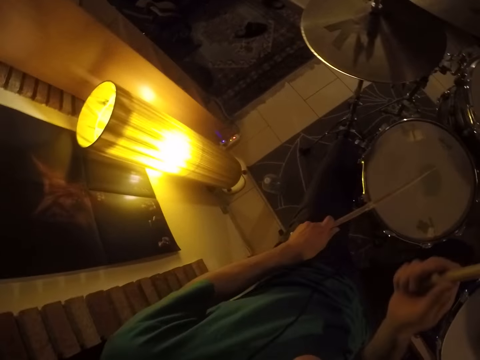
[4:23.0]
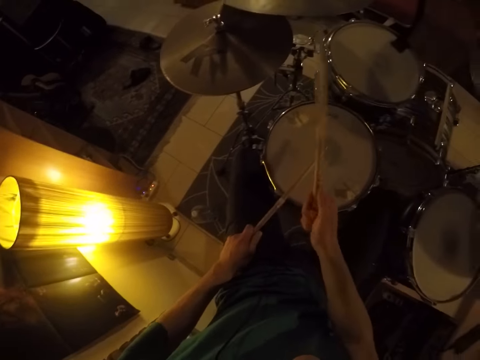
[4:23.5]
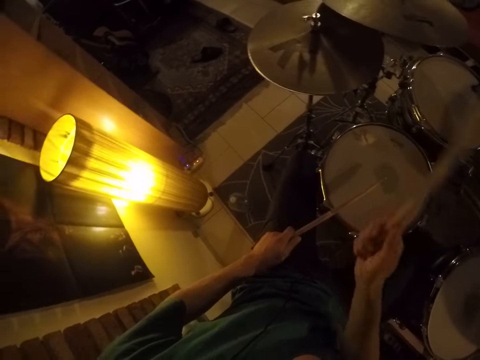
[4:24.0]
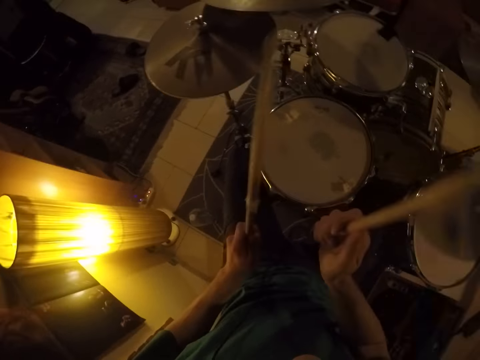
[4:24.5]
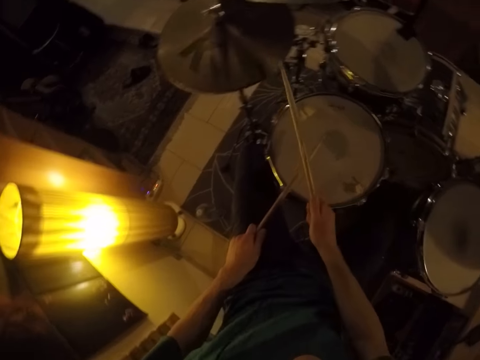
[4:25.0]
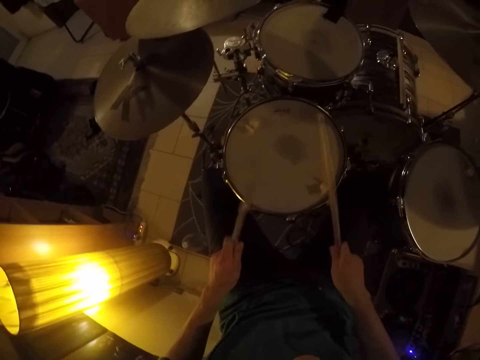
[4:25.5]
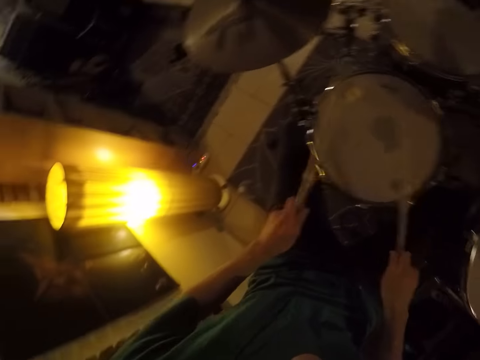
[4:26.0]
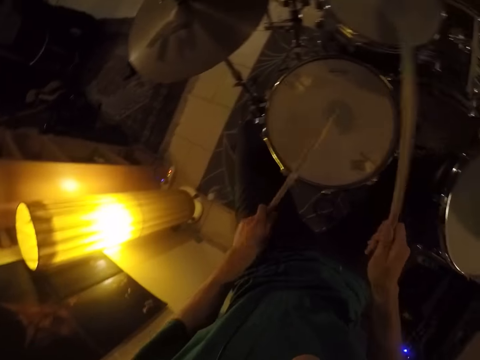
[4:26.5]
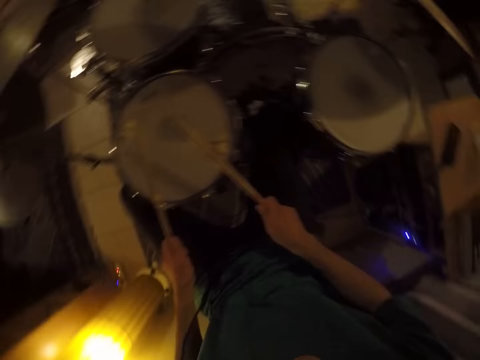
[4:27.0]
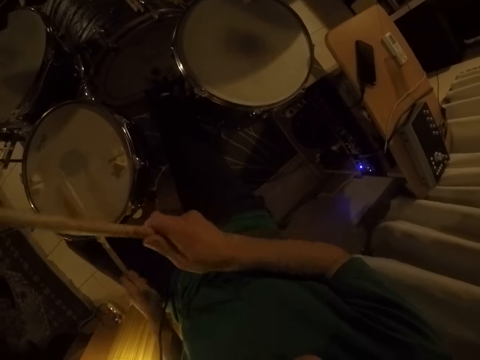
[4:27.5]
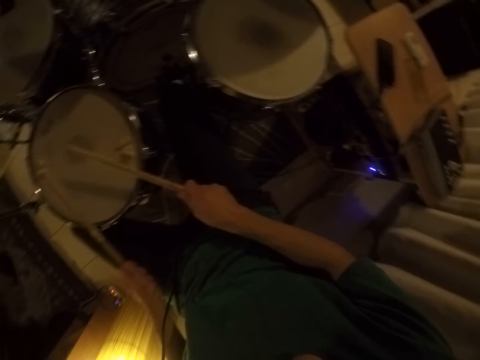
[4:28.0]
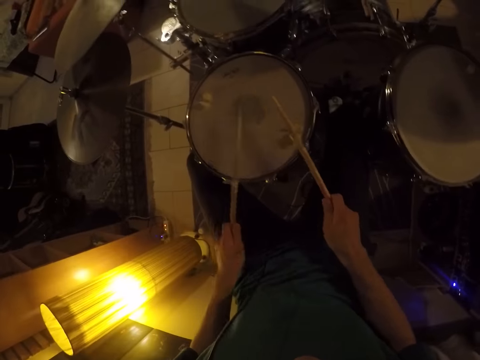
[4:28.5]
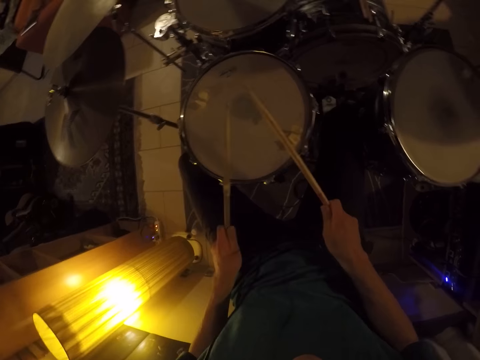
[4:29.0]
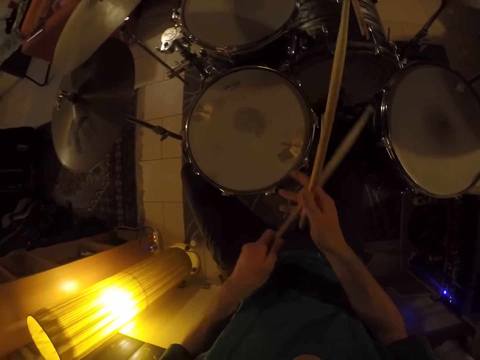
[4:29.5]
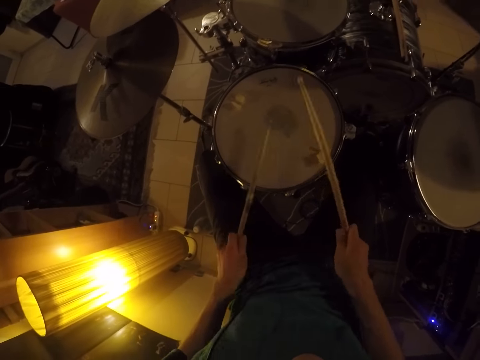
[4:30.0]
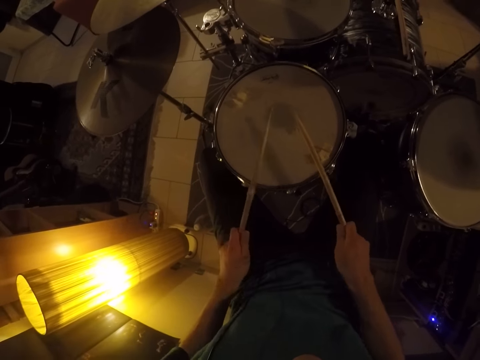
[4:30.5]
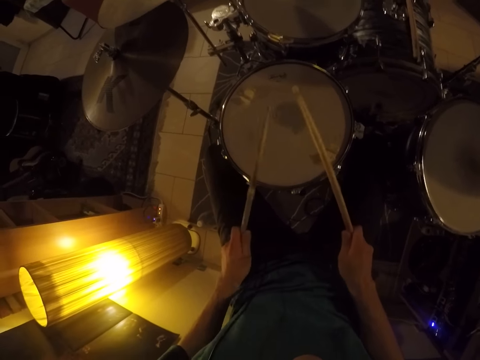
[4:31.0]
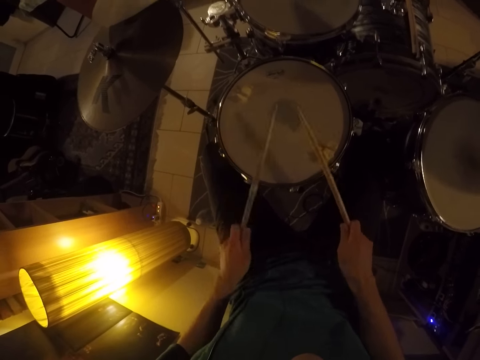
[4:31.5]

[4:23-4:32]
The camera wearer beats the snare drum with the drumsticks in his hands. He beats the drumstick in his left hand with the drumstick in his right hand. He beats the snare drum with the drumsticks in his hands.

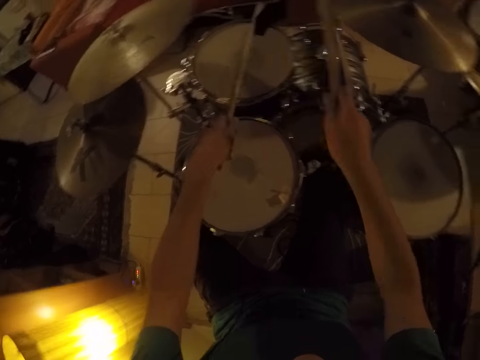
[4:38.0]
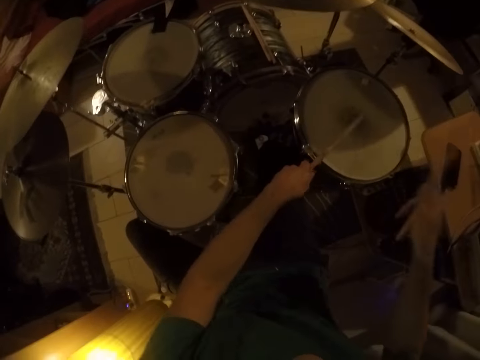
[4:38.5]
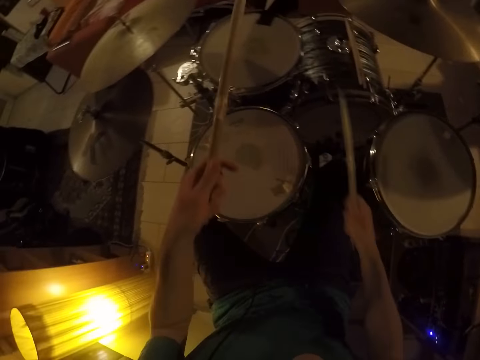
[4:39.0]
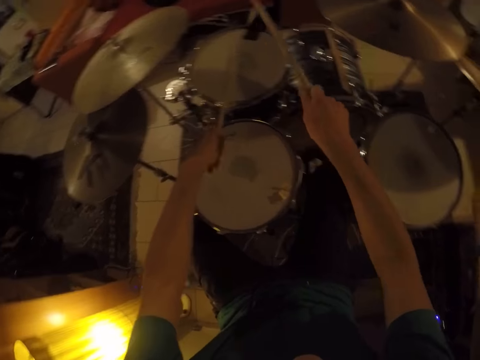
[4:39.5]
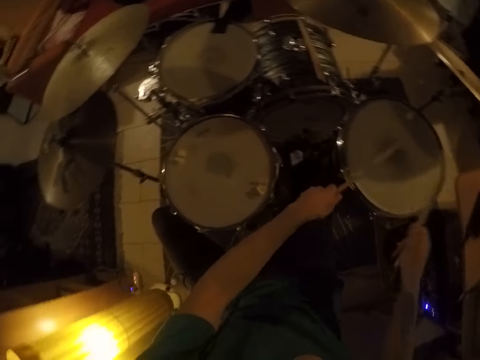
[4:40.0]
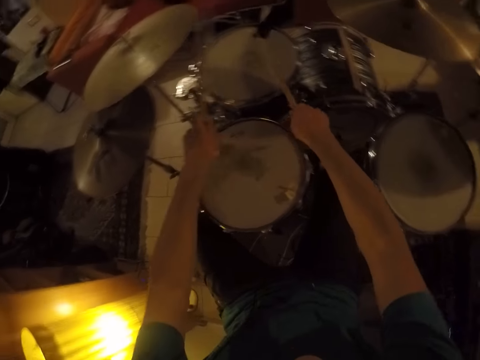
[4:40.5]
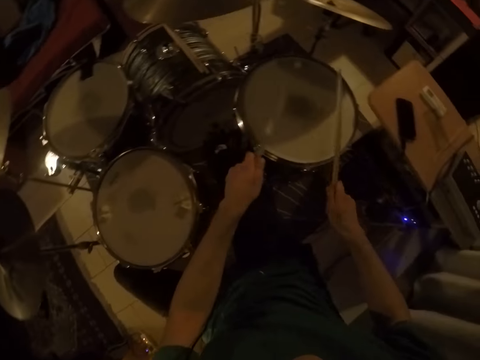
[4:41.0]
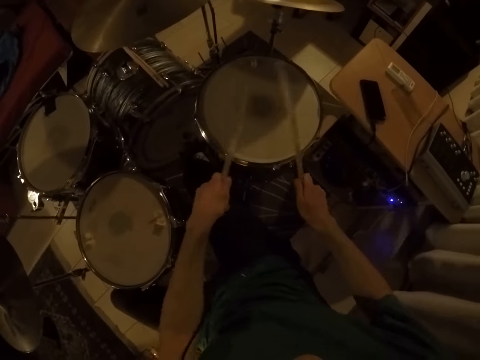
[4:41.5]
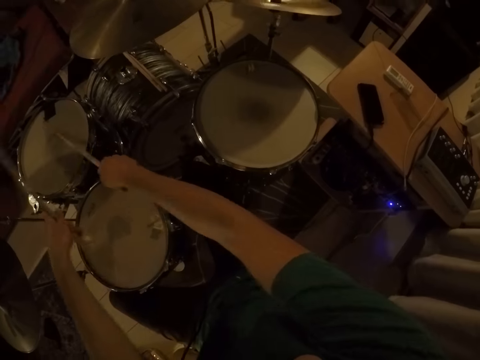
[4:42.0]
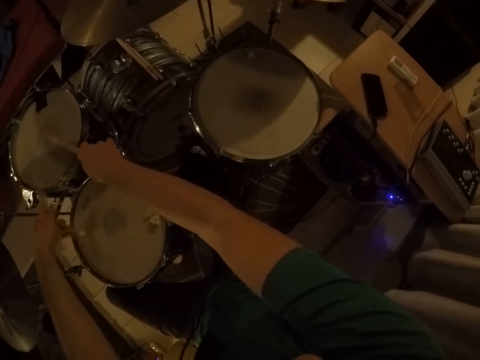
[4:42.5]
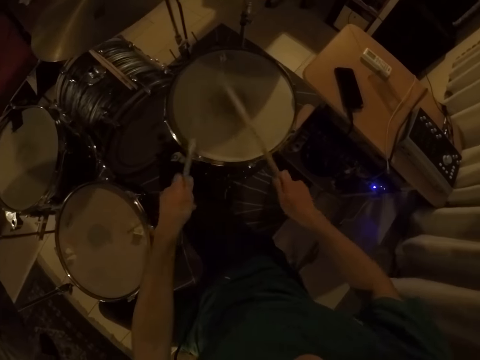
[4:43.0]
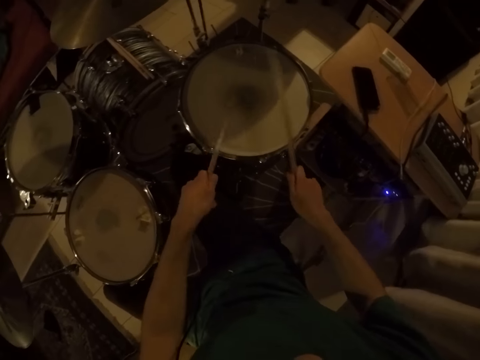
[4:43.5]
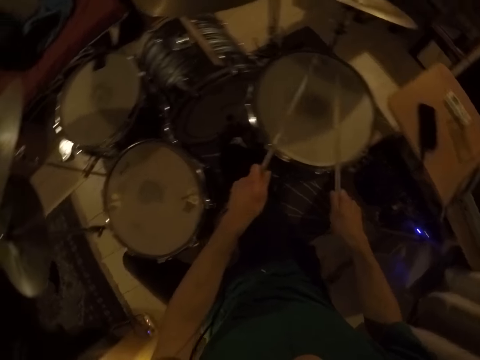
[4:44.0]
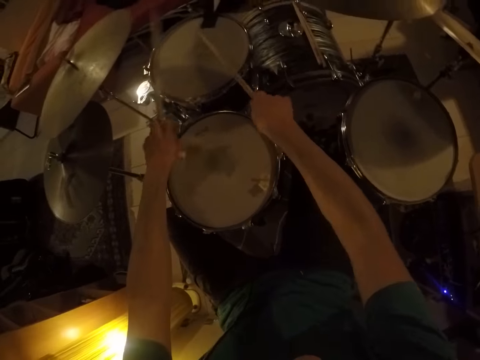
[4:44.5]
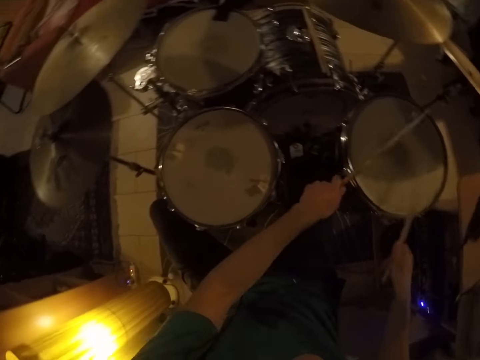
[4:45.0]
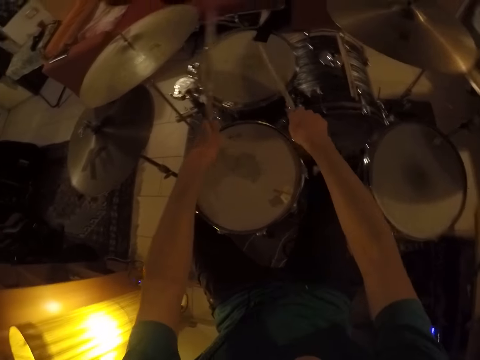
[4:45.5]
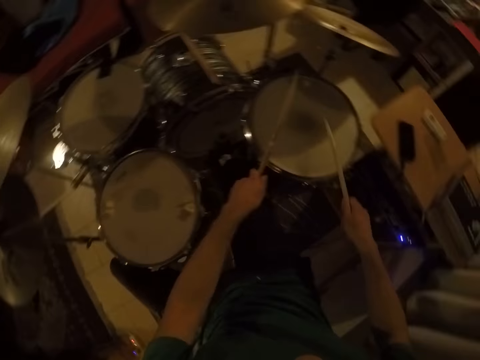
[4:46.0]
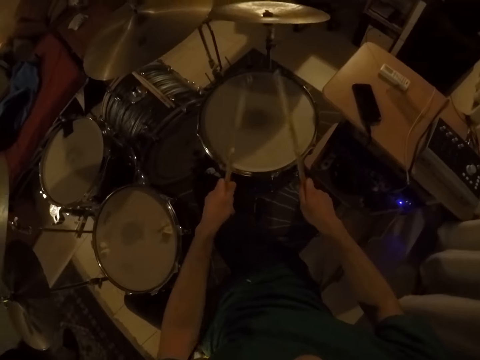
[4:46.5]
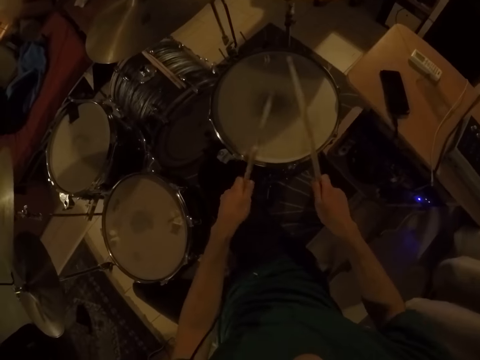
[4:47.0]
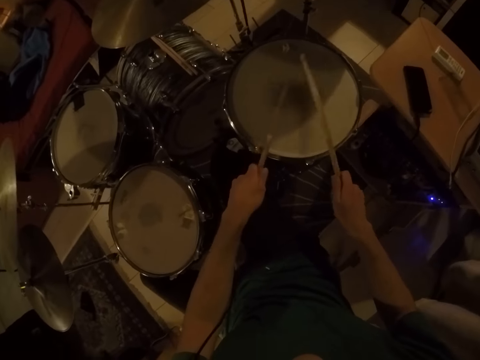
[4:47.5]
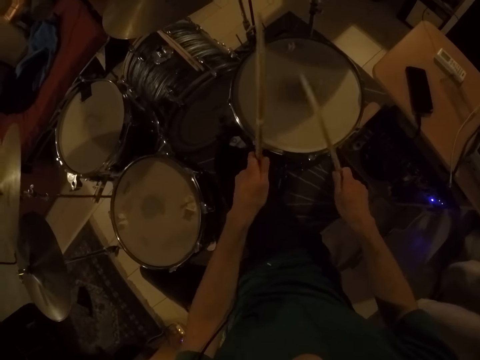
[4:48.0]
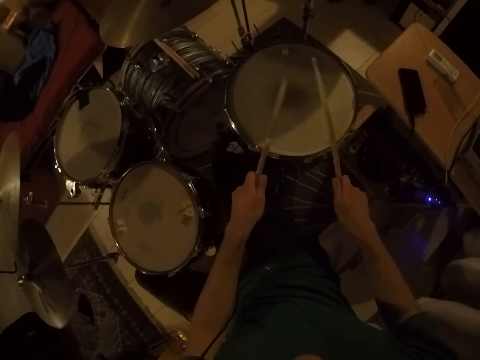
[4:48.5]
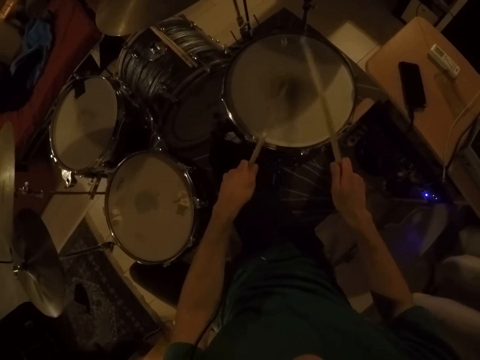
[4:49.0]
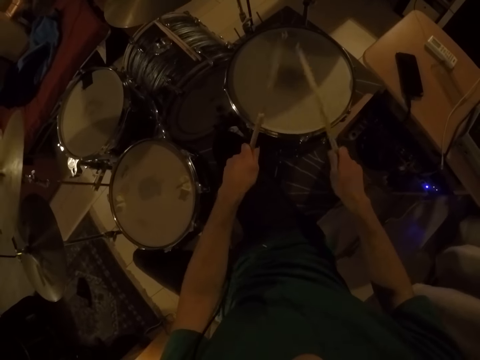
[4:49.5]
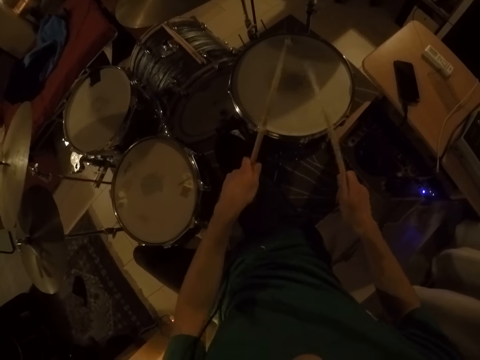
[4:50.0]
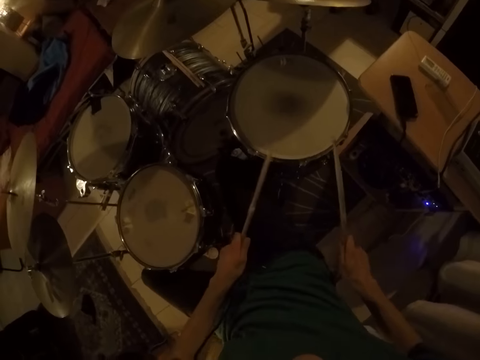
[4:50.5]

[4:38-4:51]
The camera wearer beats the cymbal with the drumsticks in his hands. He beats the floor tom with the drumsticks in his hands. He beats the tom with the drumsticks in his hands. He beats the floor tom with the drumsticks in his hands. He beats the tom with the drumsticks in his hands. He moves his feet.

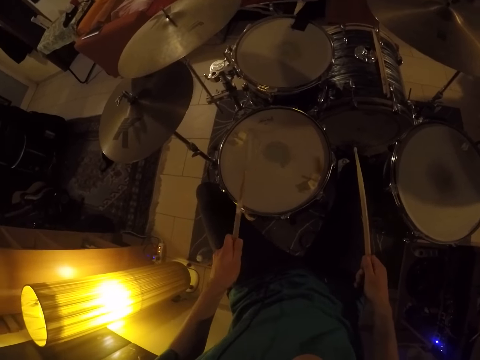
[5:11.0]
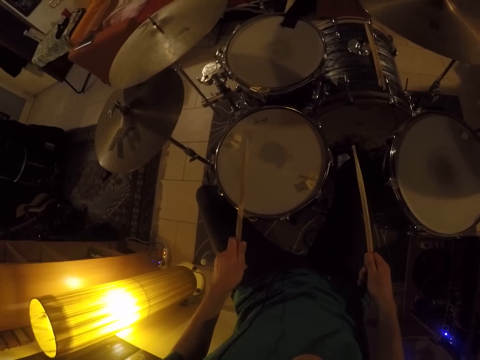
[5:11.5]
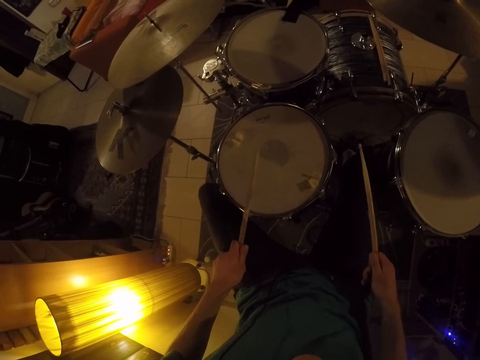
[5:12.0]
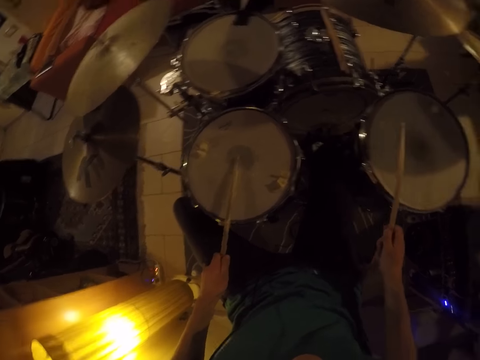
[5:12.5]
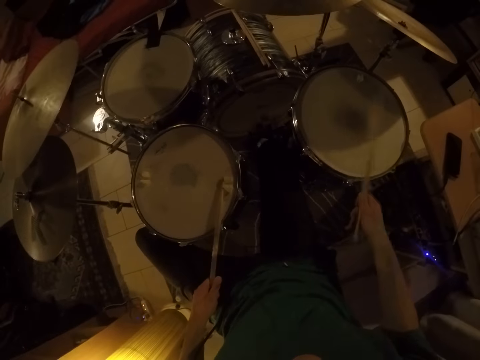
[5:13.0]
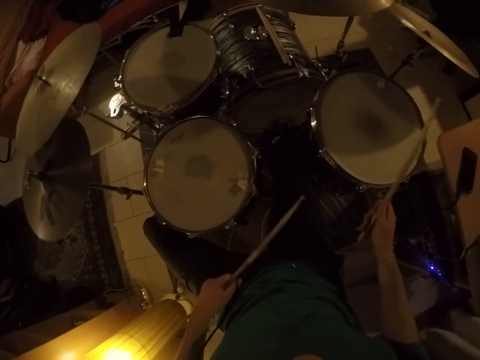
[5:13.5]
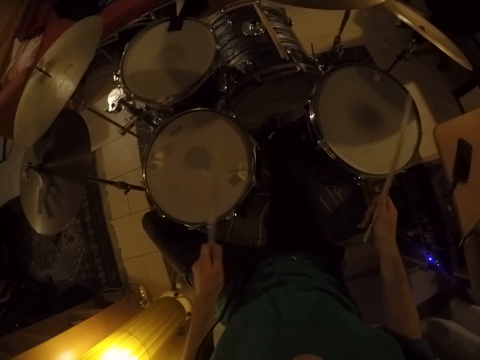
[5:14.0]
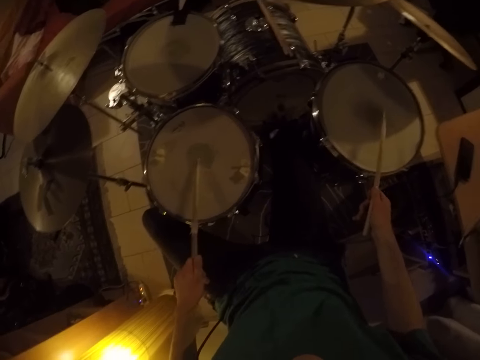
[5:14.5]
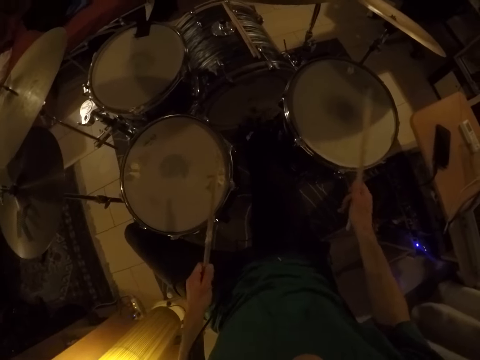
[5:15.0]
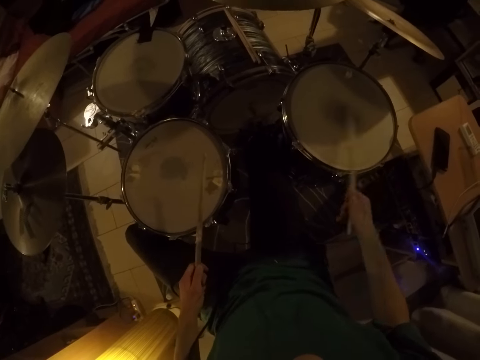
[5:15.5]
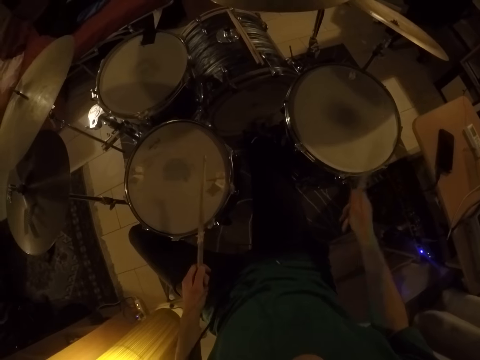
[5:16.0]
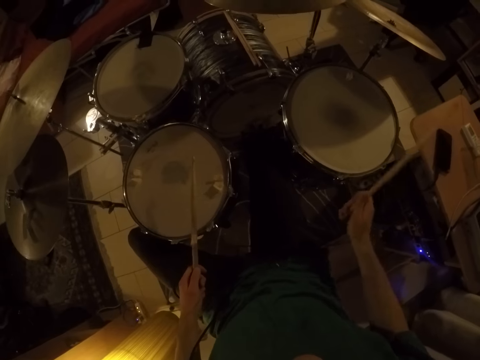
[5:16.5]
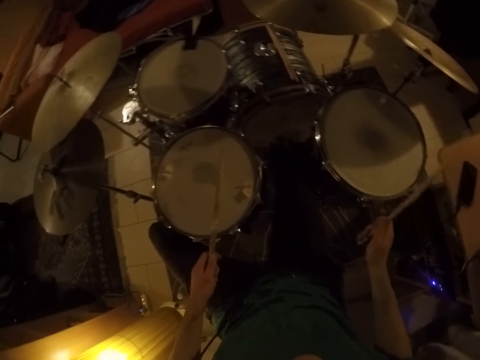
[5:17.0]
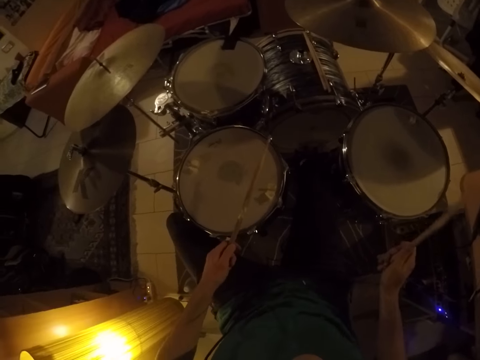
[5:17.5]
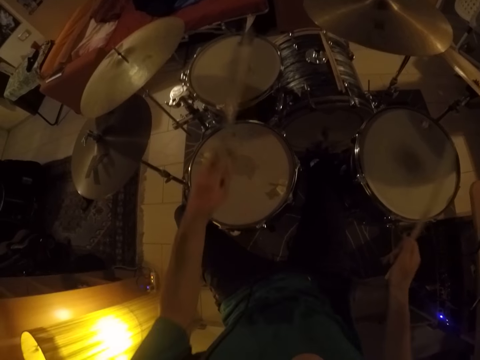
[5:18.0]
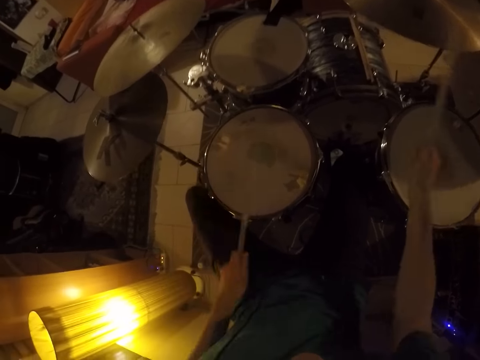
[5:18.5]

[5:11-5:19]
The camera wearer moves his feet. He plays drums with sticks.
